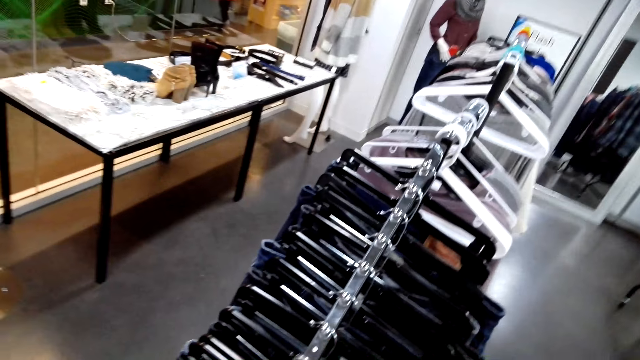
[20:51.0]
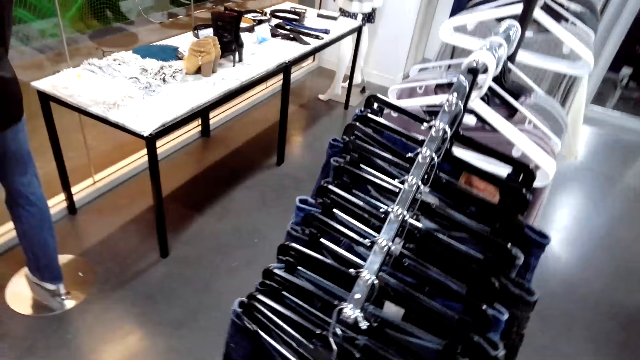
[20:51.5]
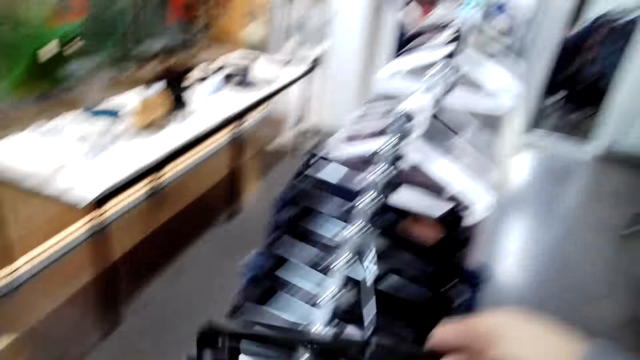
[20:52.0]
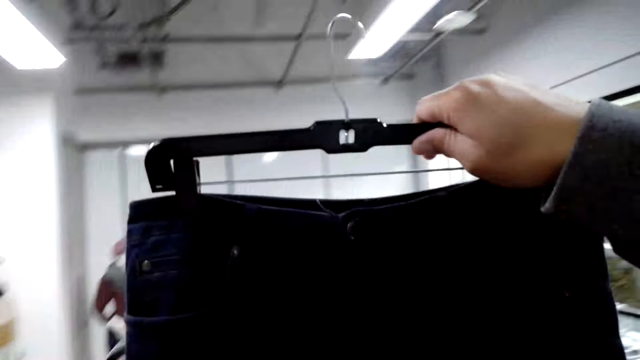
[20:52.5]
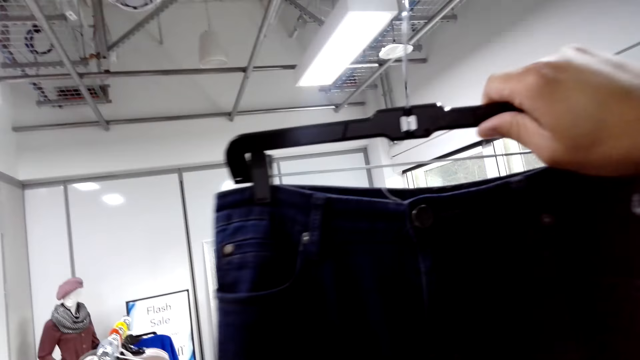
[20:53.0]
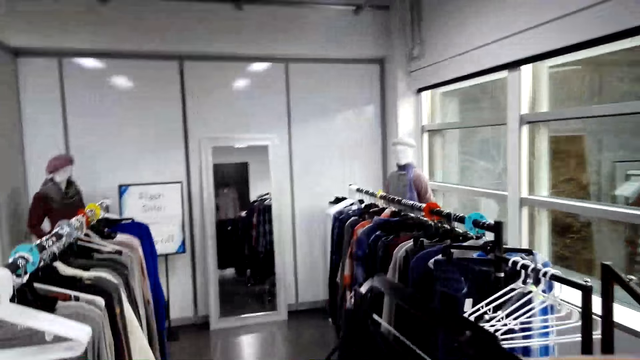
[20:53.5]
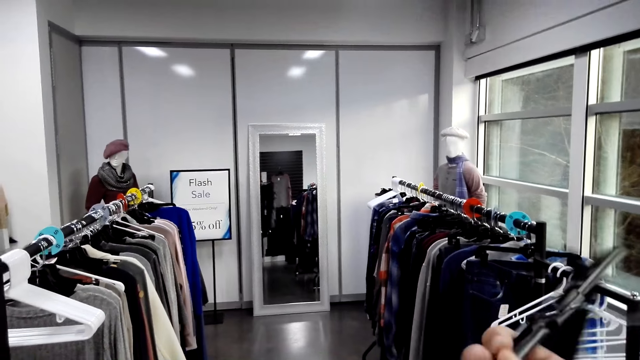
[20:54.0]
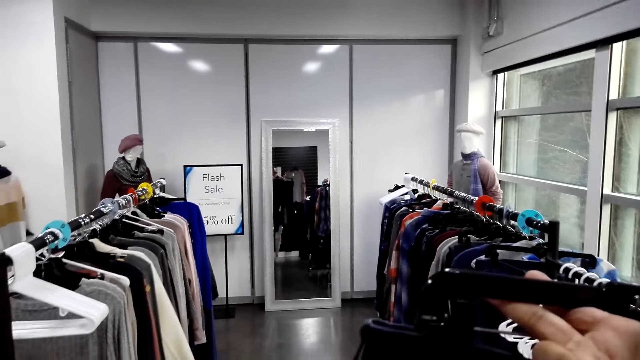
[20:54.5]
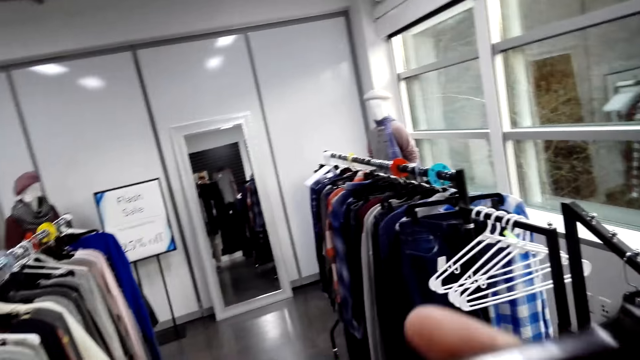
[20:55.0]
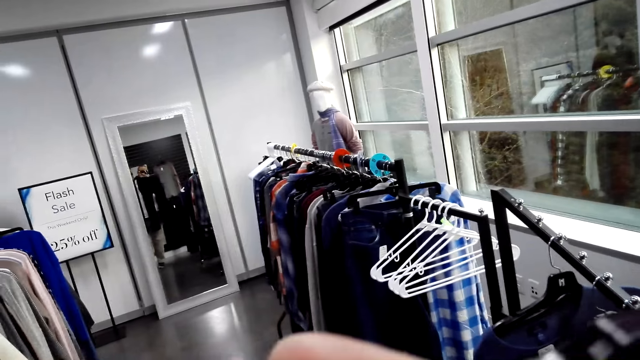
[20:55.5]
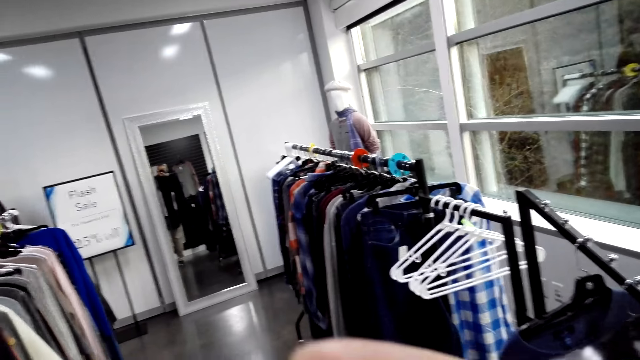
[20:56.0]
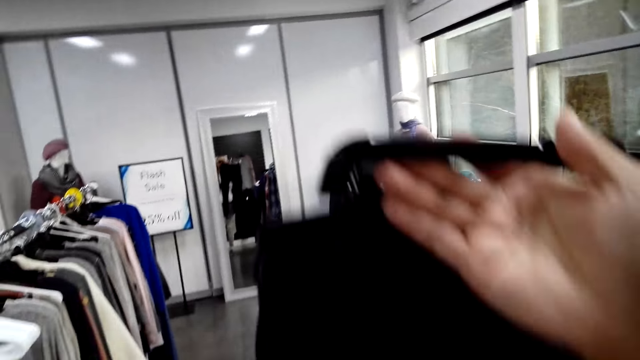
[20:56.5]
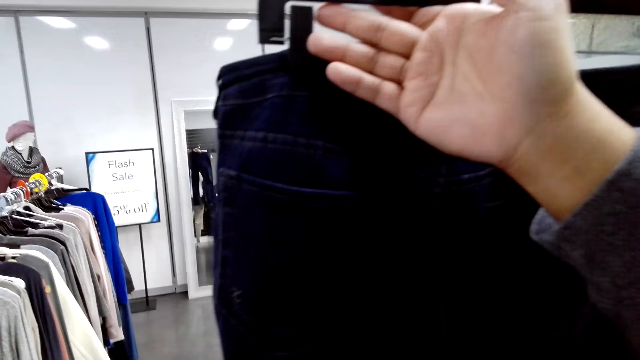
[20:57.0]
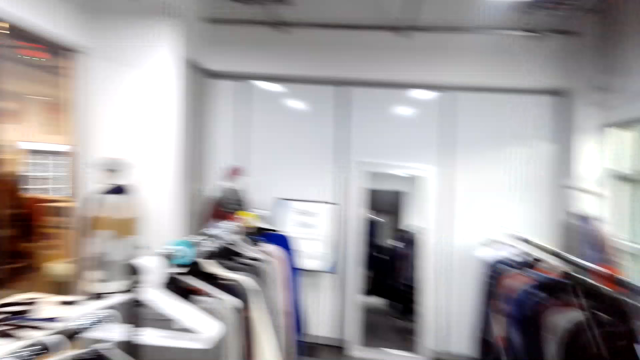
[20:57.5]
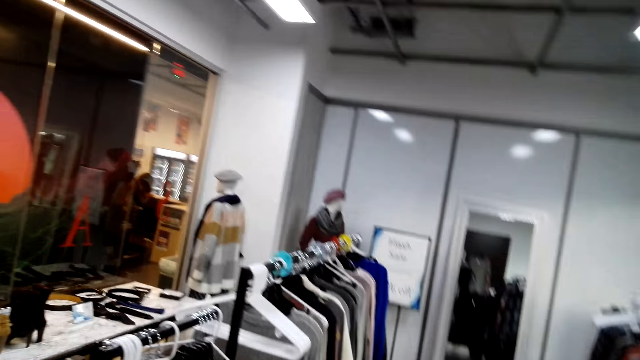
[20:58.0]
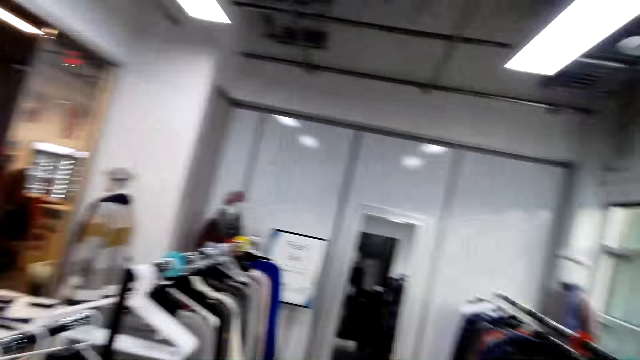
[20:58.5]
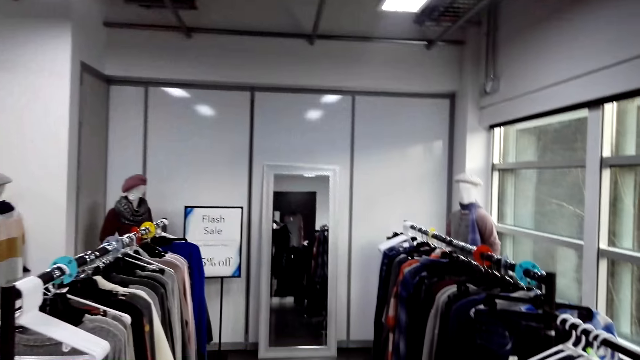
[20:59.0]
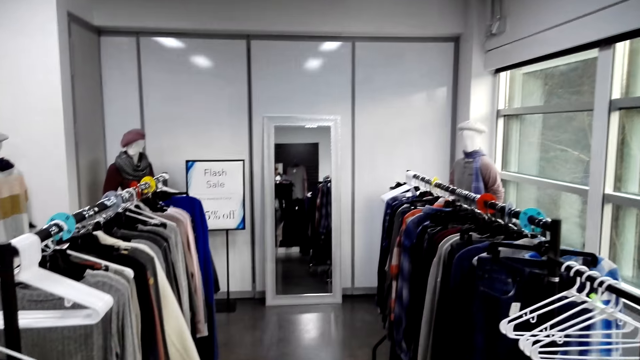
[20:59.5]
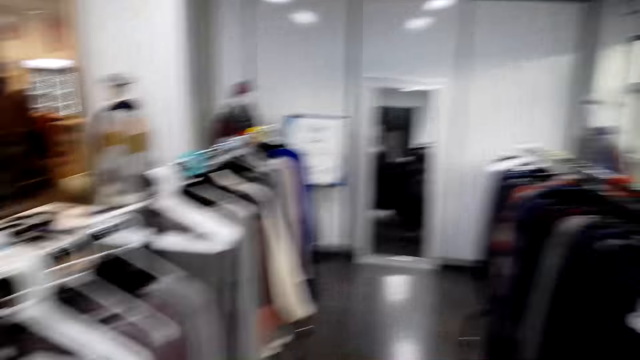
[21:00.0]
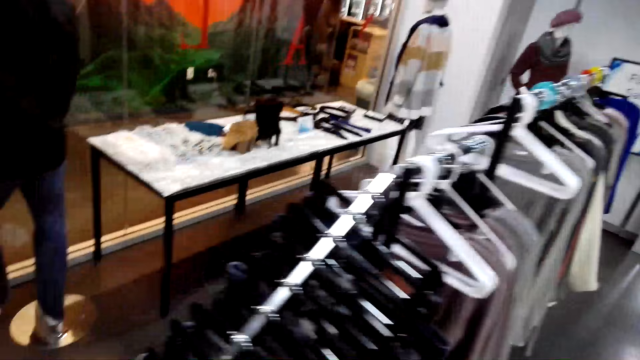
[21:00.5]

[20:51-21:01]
The camera wearer unhangs a pair of jeans from the clothes rack. He holds the pair of jeans. He checks the denim jeans. He looks at himself on the mirror and holds the pair of jeans. He lifts the pair of jeans. He looks around.

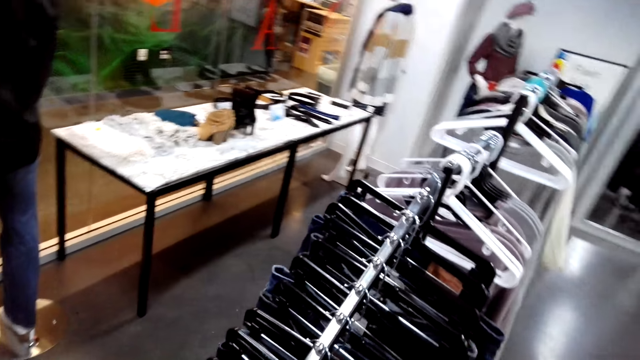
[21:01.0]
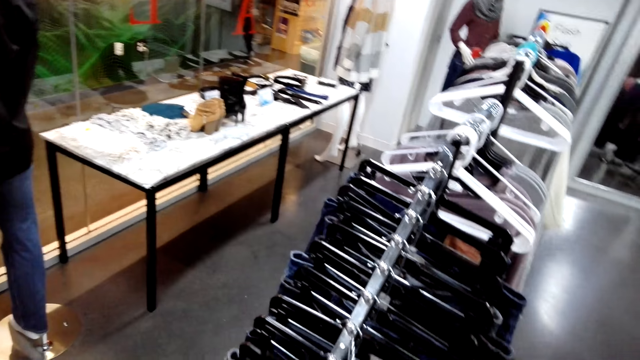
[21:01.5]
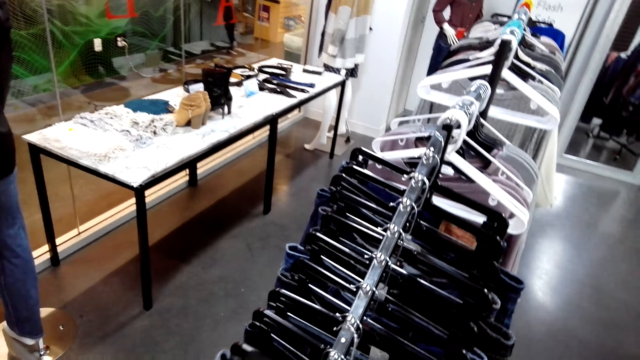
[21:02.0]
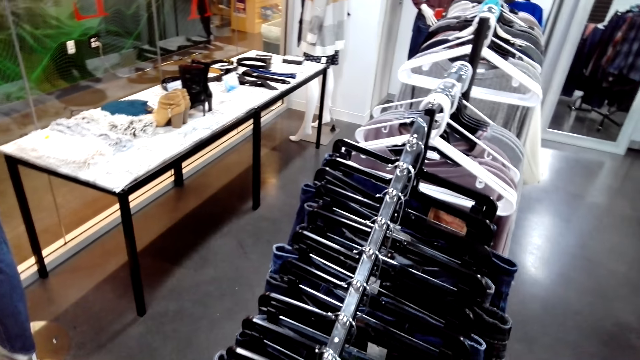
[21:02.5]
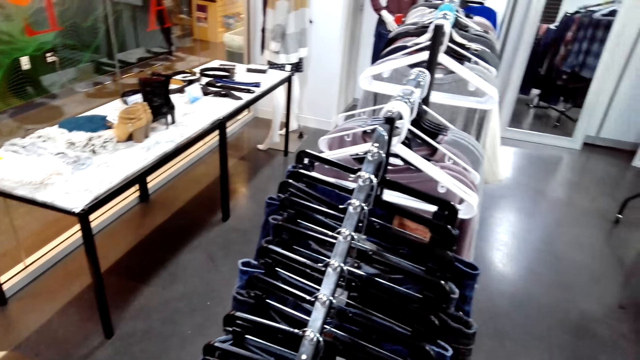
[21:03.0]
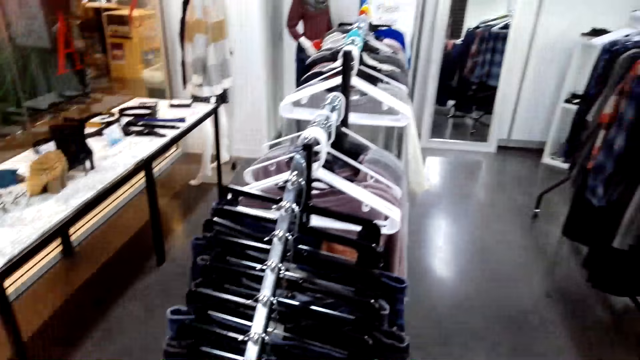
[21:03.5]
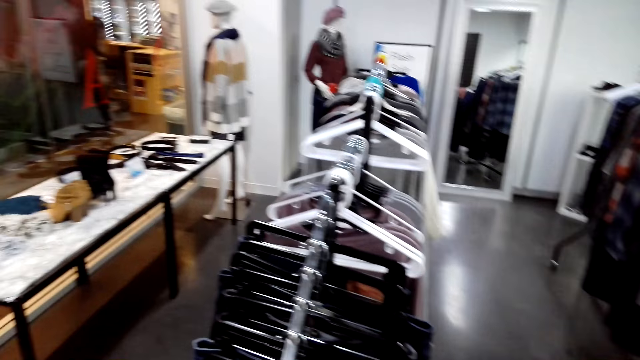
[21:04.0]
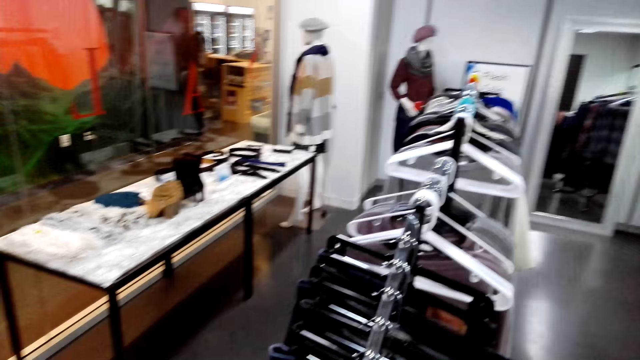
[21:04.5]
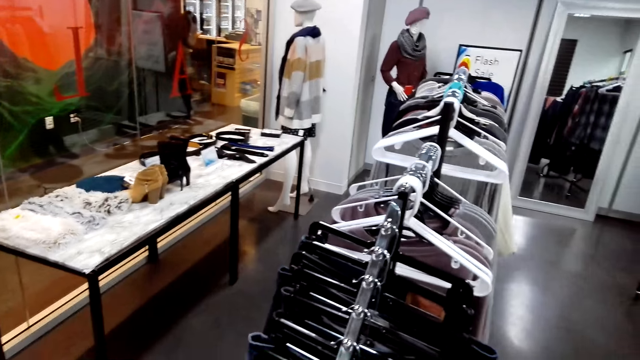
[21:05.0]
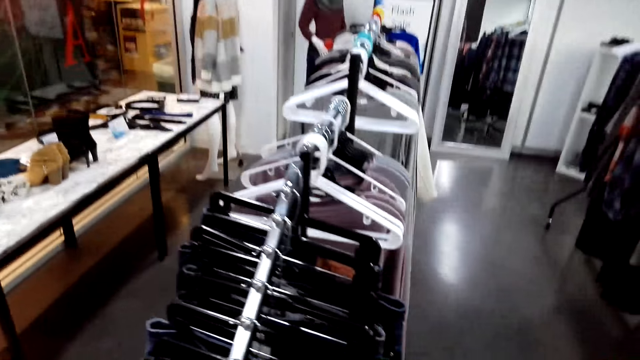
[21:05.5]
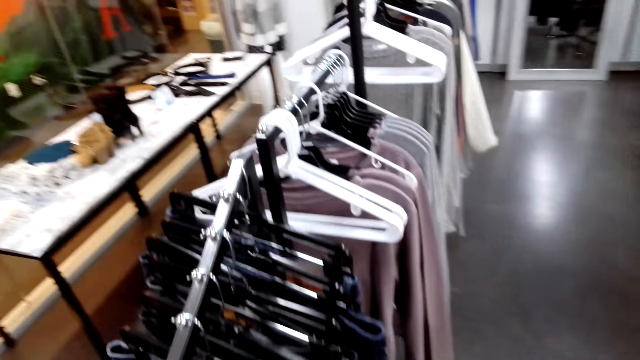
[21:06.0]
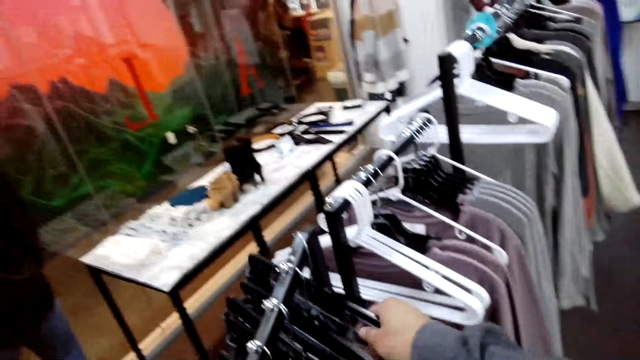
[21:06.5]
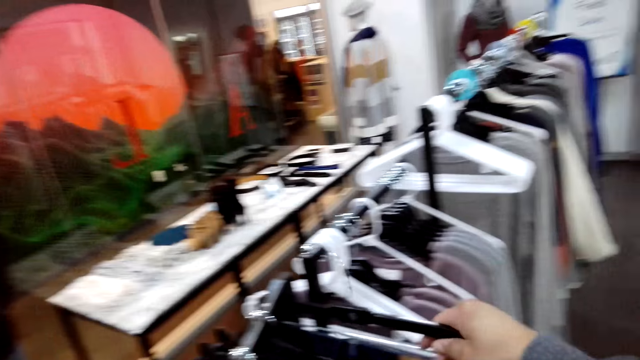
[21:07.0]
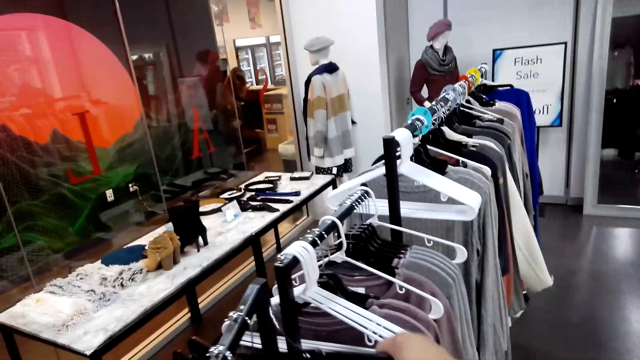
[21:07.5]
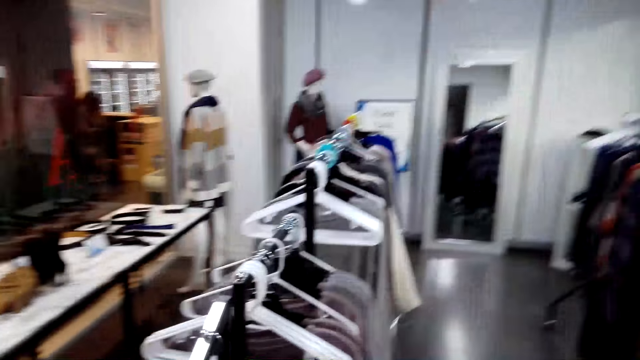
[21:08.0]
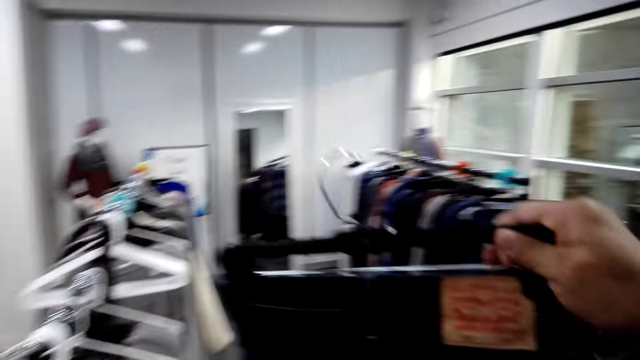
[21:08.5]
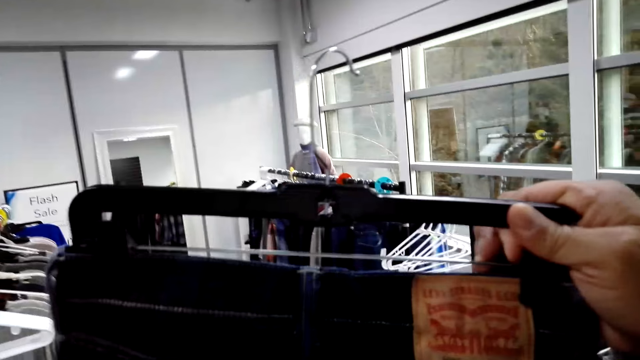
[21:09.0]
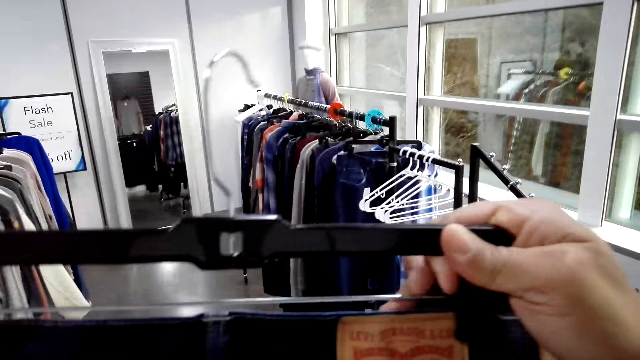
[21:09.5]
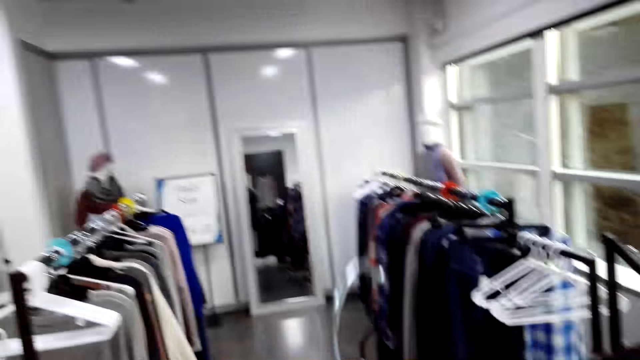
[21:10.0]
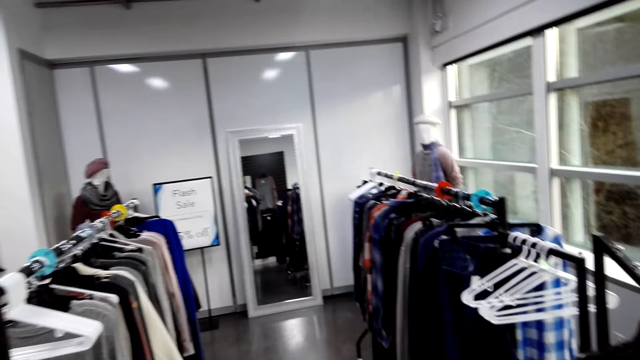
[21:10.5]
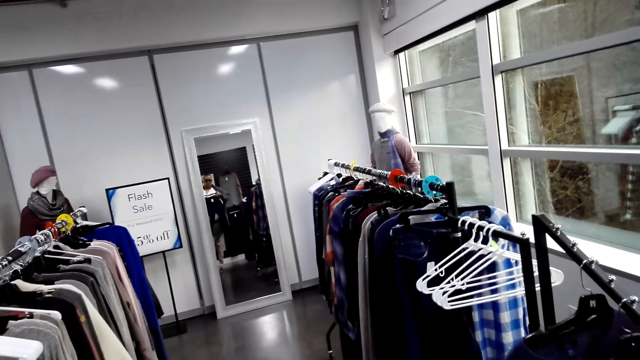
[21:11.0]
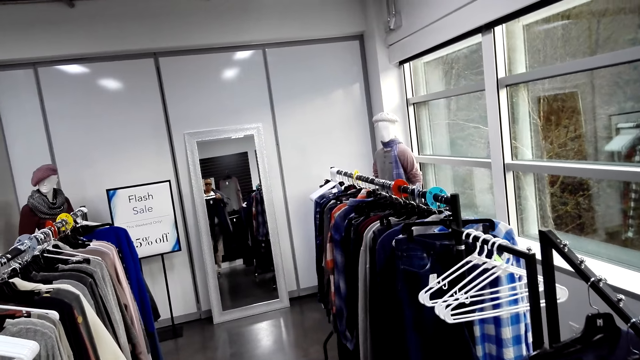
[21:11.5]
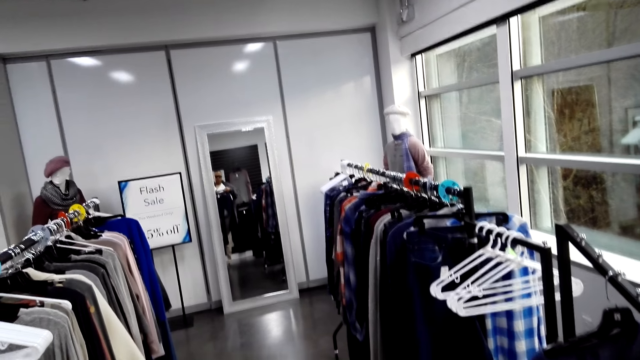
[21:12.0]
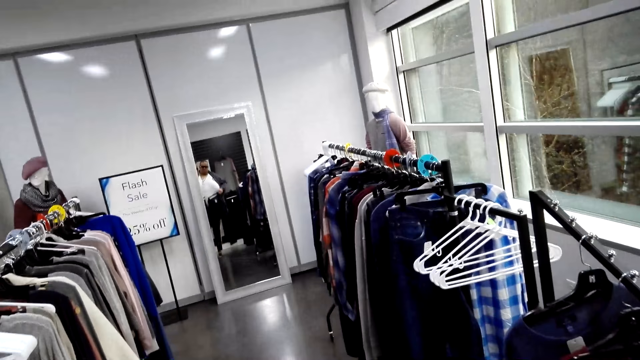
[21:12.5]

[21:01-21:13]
The camera wearer hangs the pair of jeans back on the hanger stand. He gazes at clothes on the hanger stand. He unhangs a pair of jeans from the clothes rack. He holds the pair of jeans. He checks the denim jeans. He looks at himself on the mirror and holds the pair of jeans.
